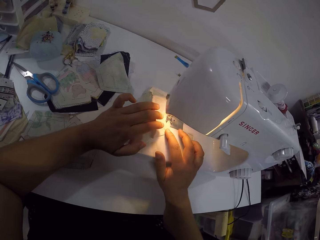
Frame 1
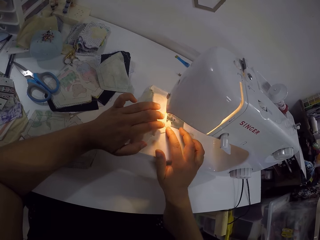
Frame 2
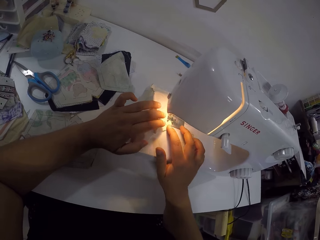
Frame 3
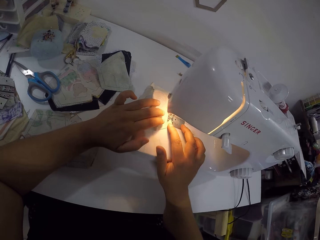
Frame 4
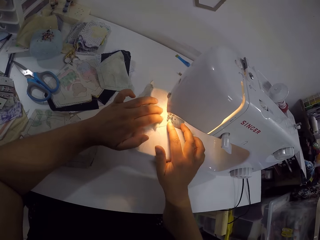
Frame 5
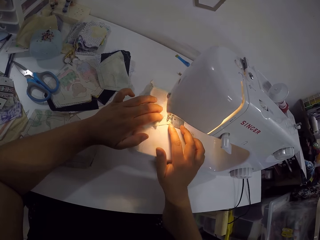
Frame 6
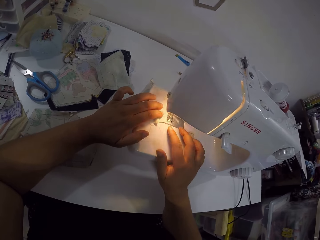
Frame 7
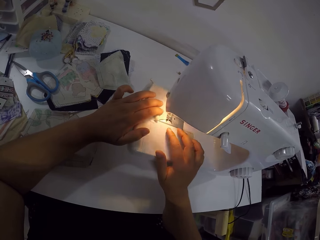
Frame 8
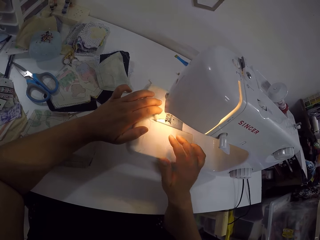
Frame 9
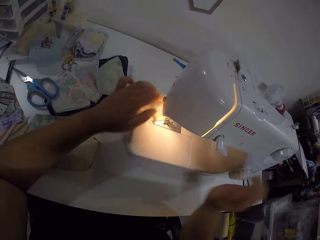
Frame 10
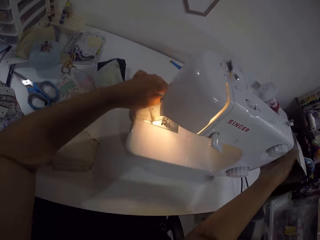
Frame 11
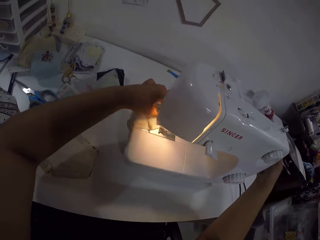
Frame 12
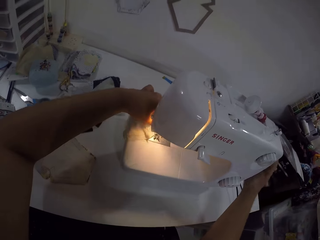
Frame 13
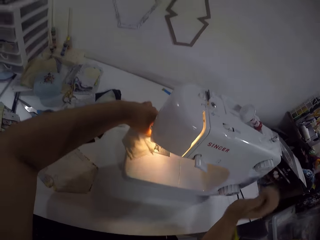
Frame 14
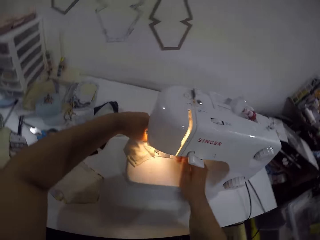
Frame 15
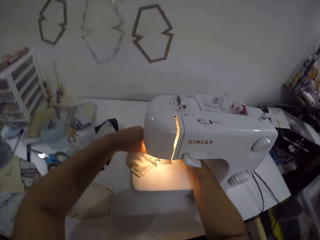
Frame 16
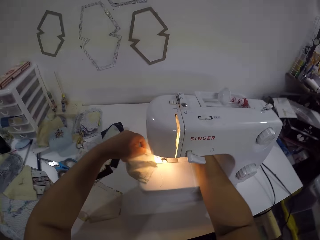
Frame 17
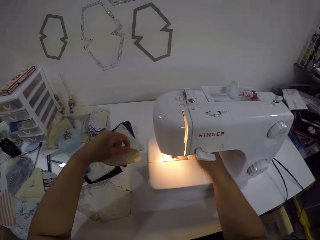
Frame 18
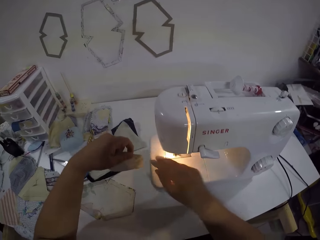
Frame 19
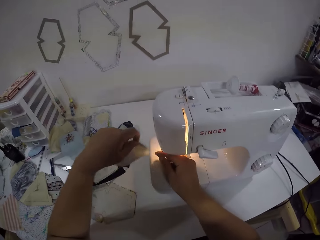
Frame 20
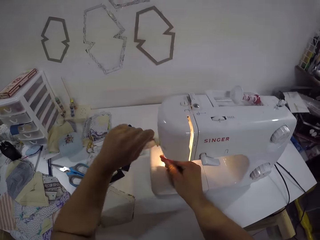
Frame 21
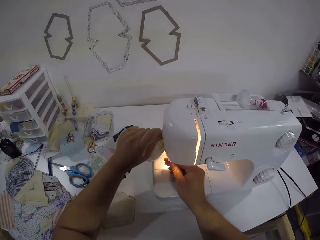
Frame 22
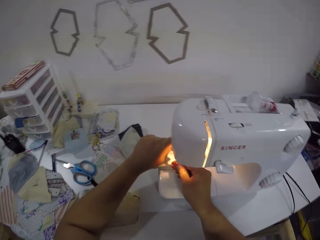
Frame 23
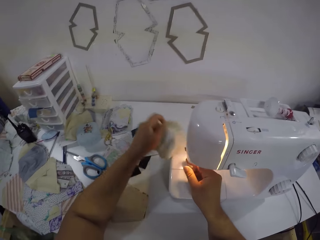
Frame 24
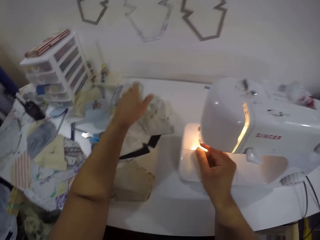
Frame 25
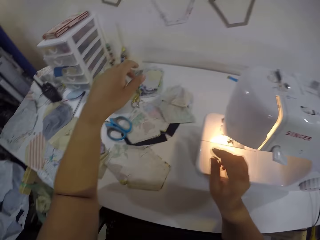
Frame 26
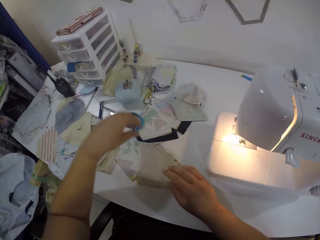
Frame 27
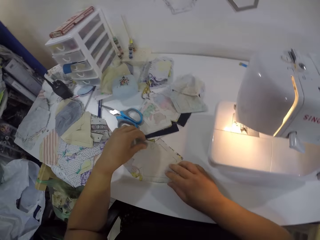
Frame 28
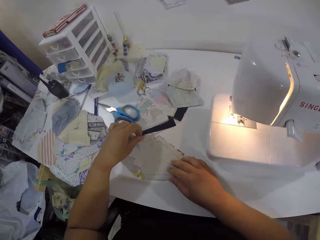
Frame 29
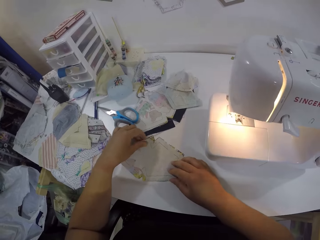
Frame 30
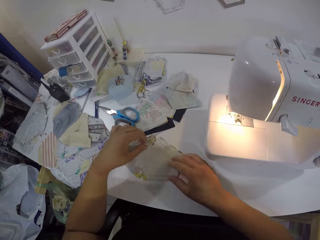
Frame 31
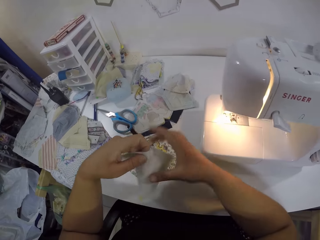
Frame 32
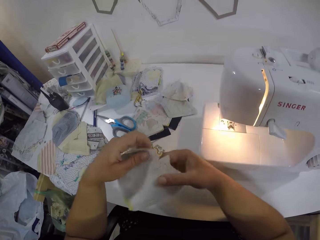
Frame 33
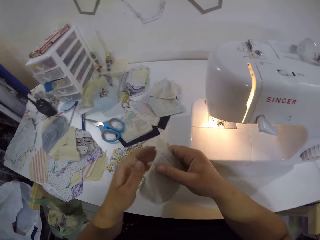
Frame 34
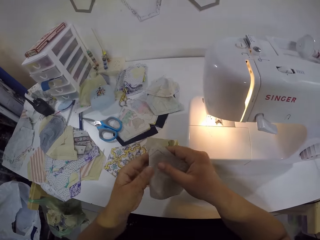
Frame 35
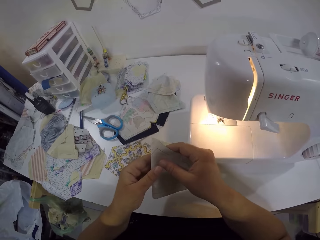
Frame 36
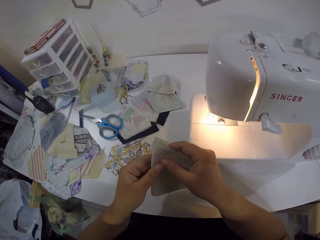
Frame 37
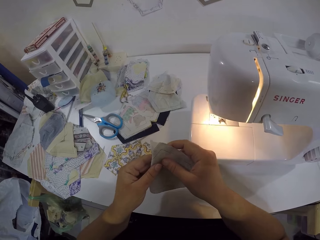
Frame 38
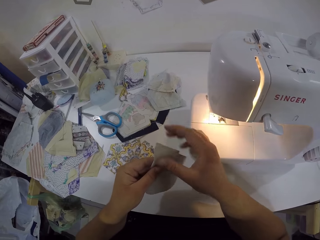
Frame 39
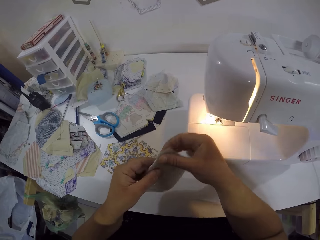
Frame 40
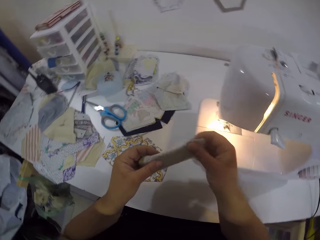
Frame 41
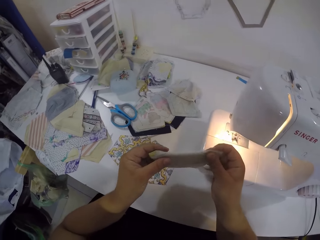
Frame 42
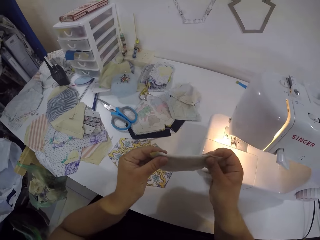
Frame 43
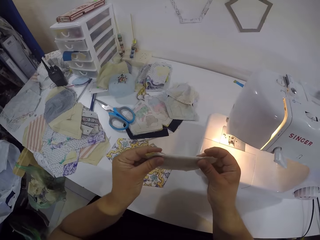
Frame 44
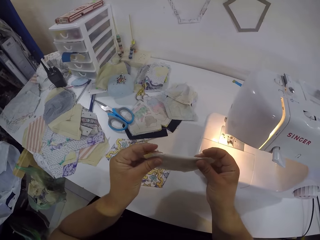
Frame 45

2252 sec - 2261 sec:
The camera wearer turns the handle wheel on the sewing machine with her right hand. She touches the sewing machine. She picks the fabric from the needle plate with her left hand. She puts her hand on the sewing machine. She holds the thread in her left hand. She cuts the thread in her right hand with a thread cutter. She places the fabric in her left hand on the table. She picks the fabric from the table with both hands. She folds the fabric with both hands.

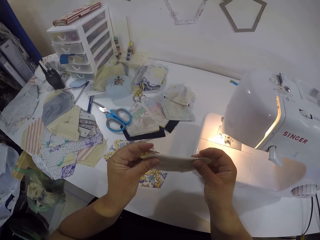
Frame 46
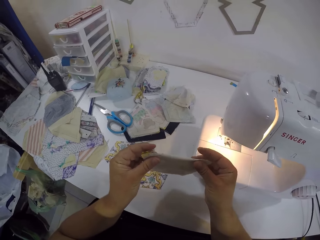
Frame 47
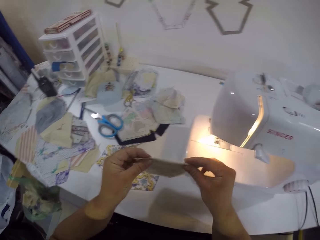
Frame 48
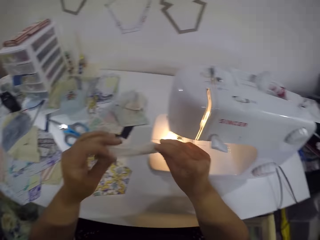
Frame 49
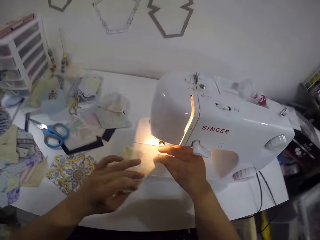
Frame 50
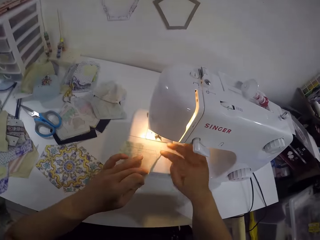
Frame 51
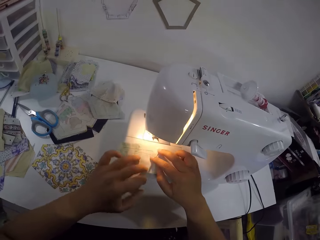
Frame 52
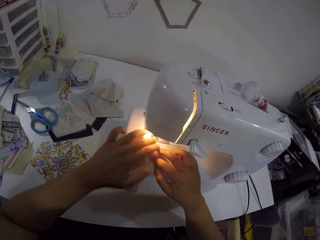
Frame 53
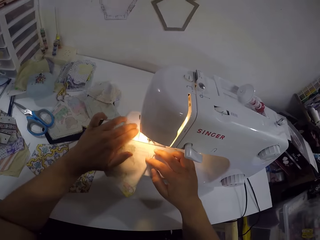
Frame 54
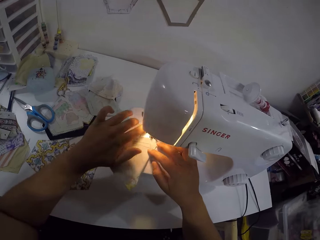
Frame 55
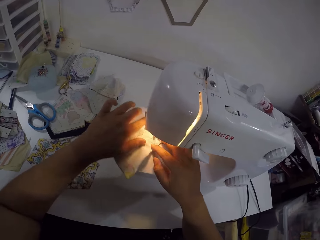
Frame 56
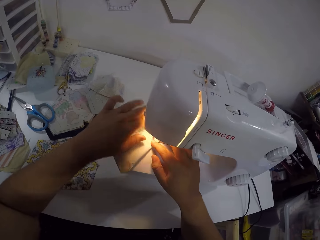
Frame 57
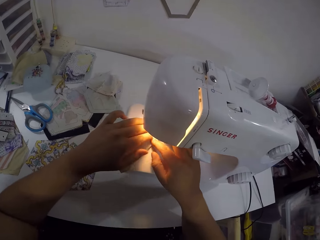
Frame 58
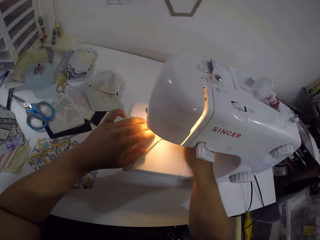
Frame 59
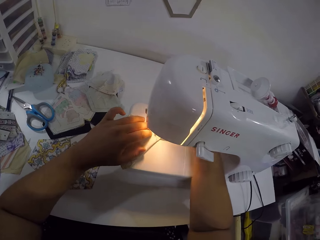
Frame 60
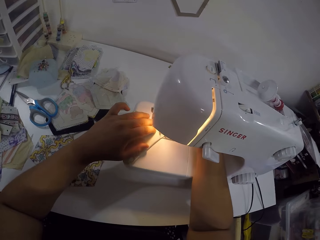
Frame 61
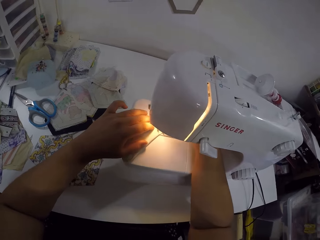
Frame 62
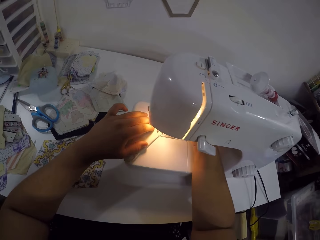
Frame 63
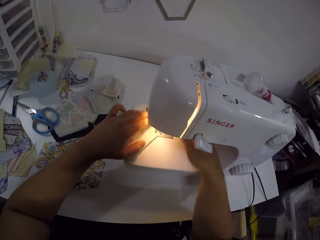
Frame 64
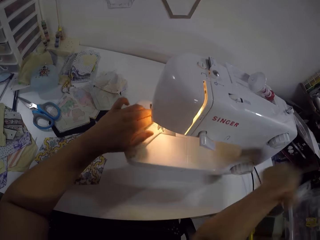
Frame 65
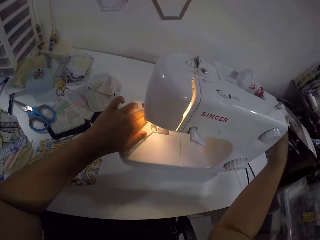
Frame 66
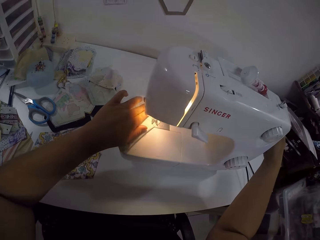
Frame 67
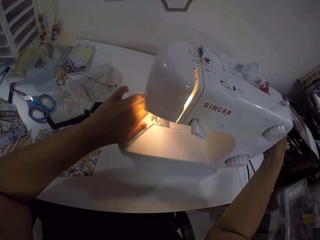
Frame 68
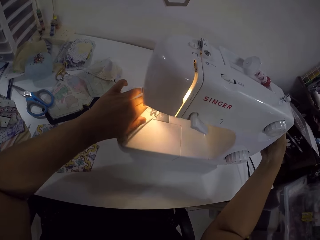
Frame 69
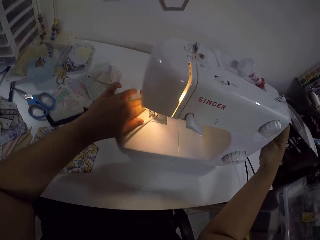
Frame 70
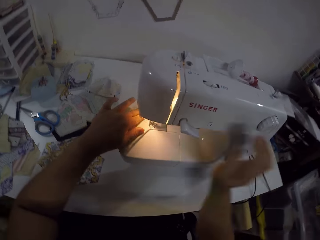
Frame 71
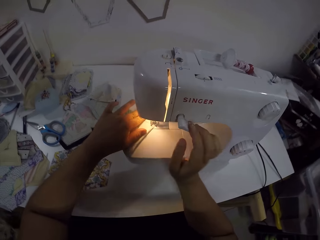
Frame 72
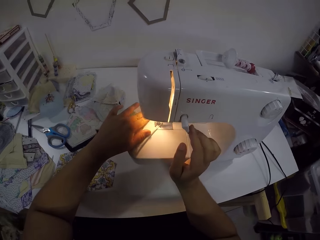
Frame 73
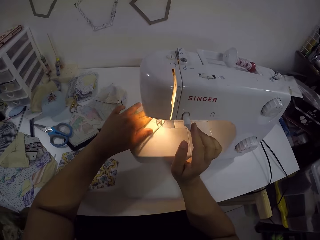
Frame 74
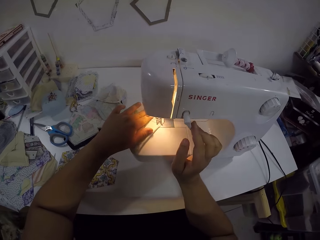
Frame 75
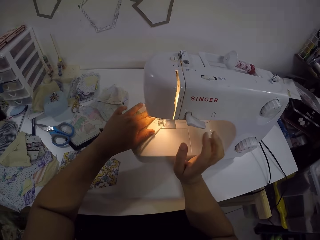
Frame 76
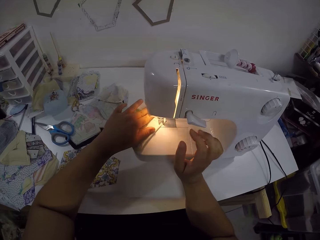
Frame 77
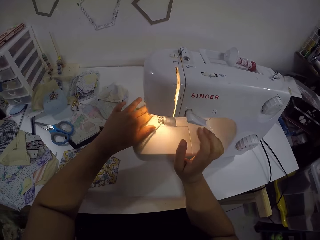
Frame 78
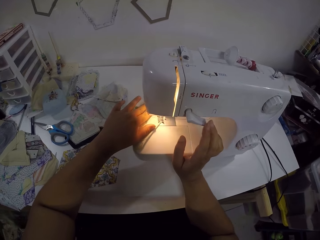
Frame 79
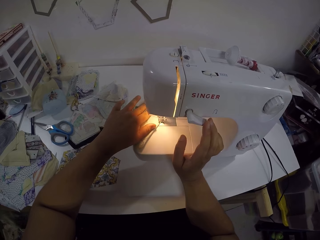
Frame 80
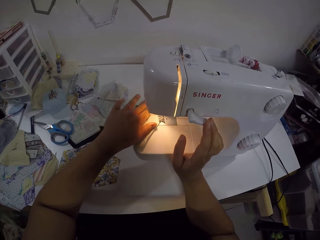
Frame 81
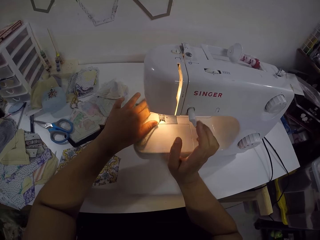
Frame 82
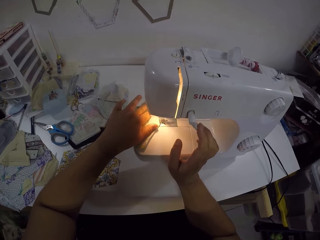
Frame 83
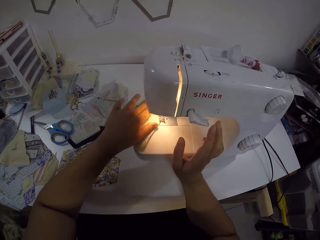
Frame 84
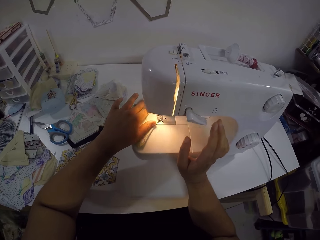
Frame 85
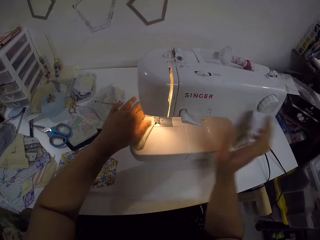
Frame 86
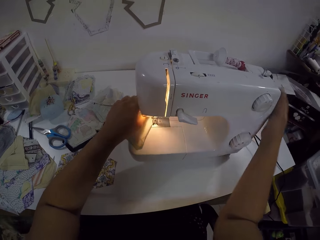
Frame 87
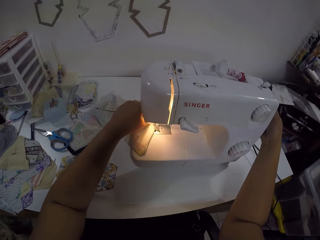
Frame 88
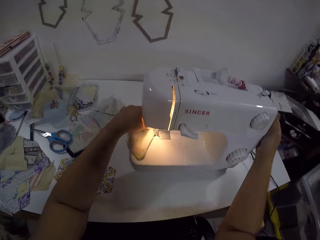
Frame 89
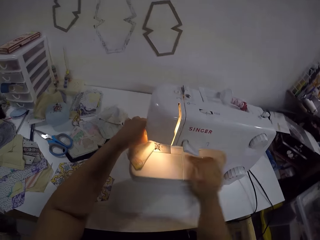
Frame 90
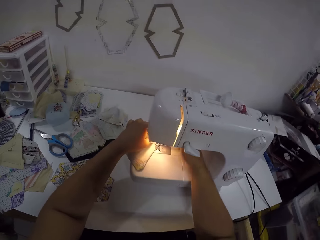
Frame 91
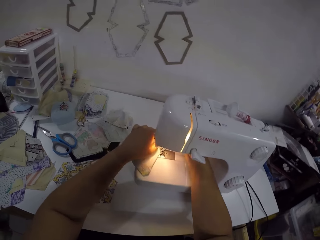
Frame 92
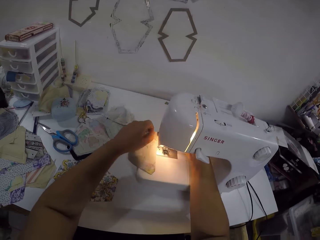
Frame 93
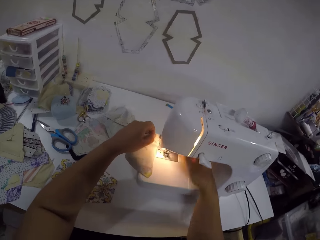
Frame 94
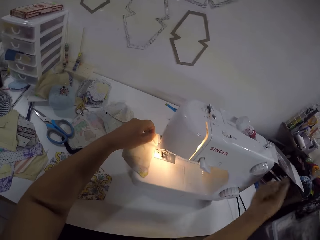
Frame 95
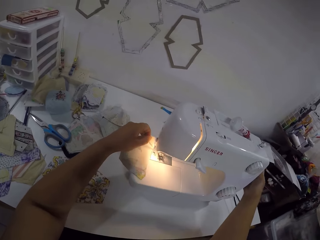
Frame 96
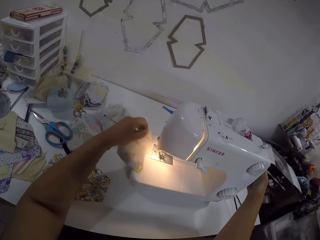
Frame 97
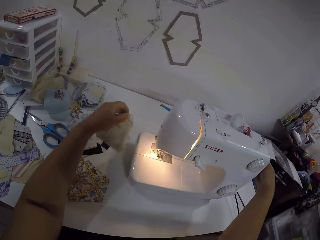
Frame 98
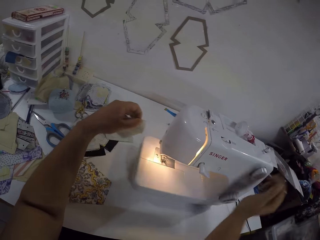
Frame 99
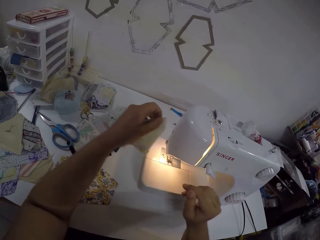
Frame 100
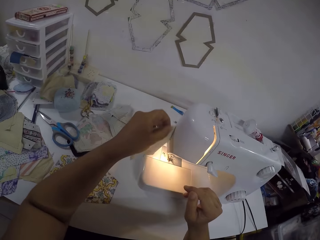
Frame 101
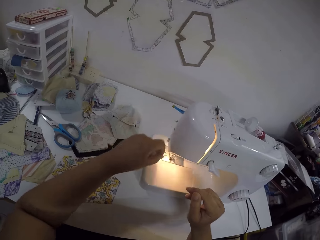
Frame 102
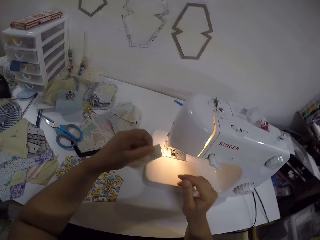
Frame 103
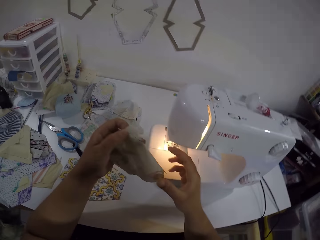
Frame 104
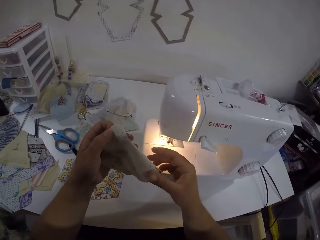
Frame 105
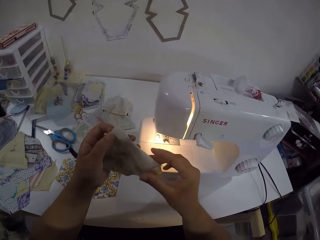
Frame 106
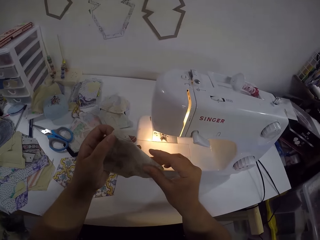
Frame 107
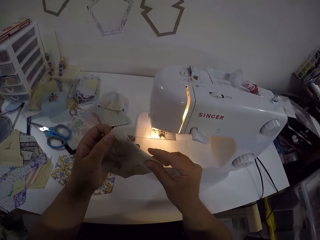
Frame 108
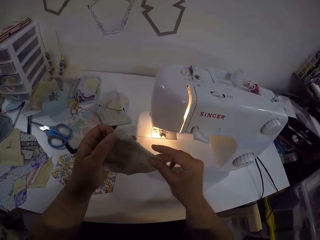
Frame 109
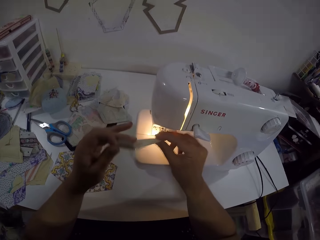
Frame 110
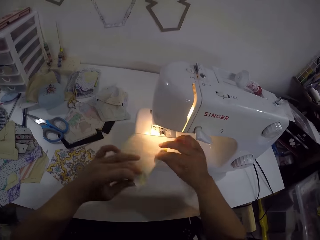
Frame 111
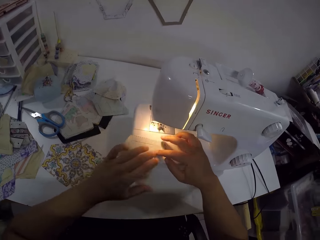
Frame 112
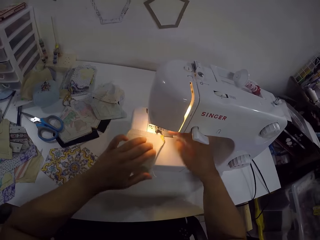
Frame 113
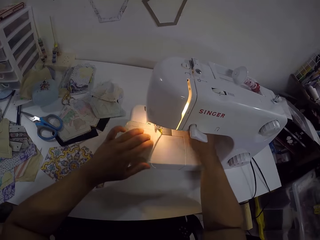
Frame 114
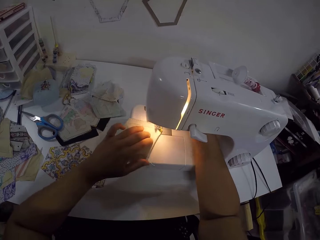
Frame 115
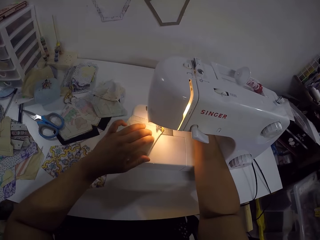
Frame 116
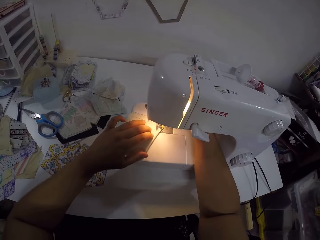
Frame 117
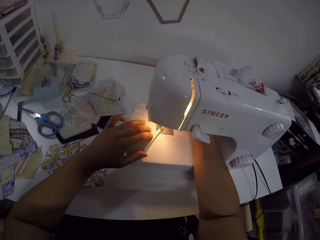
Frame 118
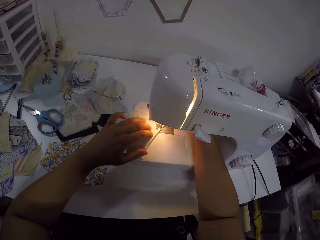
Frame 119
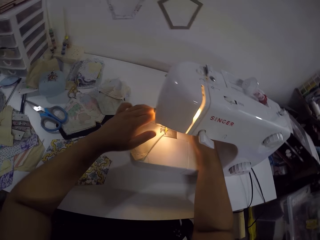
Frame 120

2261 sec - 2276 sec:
The camera wearer places the fabric in both hands on the needle plate. She sews the fabric with both hands. She turns the handle wheel on the sewing machine with her right hand. She touches the sewing machine. She operates the reverse sewing lever on the sewing machine with her right hand. She touches the sewing machine. She operates the reverse sewing lever on the sewing machine with her right hand again. She turns the handle wheel on the sewing machine with her right hand. She touches the sewing machine and puts her hand on the sewing machine. She picks the fabric from the needle plate with her left hand. She turns the handle wheel on the sewing machine with her right hand. She touches the sewing machine. She cuts the thread in her left hand with the thread cutter. She holds the fabric in both hands. She flips the fabric with both hands. She places the fabric in both hands on the needle plate. She sews the fabric with both hands. She puts her hand on the sewing machine.
